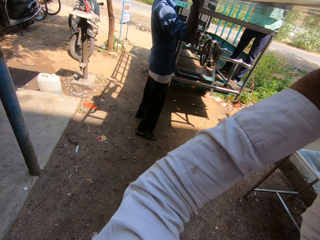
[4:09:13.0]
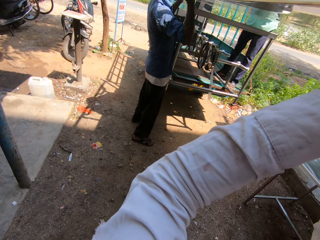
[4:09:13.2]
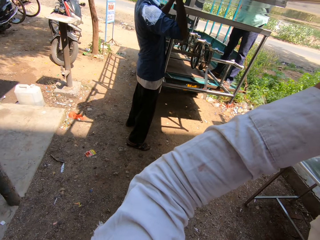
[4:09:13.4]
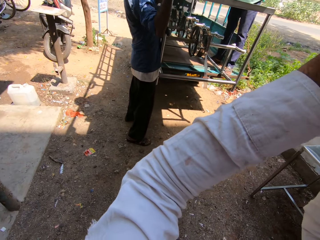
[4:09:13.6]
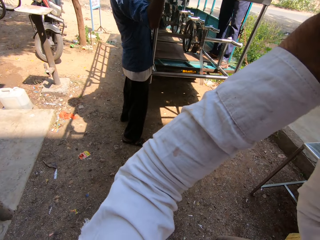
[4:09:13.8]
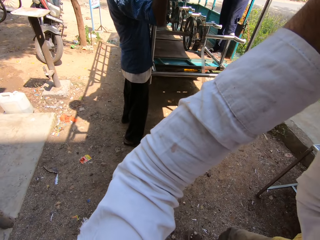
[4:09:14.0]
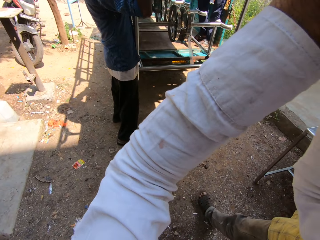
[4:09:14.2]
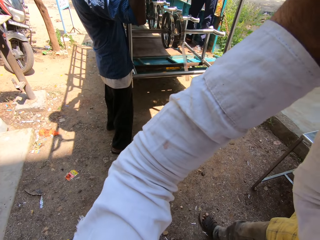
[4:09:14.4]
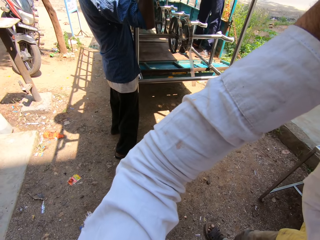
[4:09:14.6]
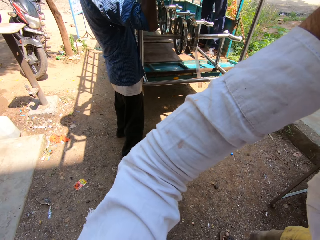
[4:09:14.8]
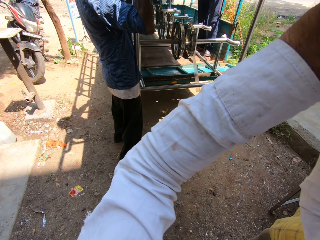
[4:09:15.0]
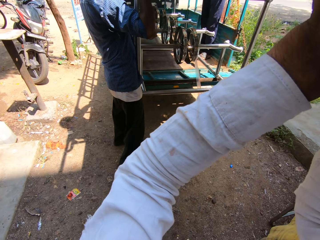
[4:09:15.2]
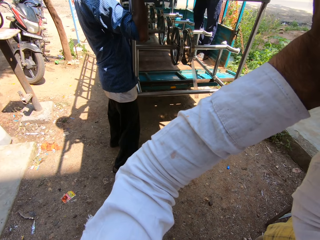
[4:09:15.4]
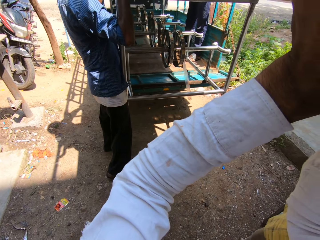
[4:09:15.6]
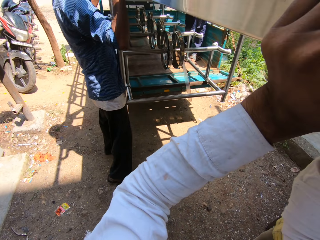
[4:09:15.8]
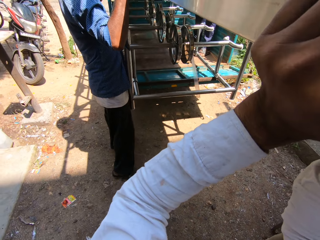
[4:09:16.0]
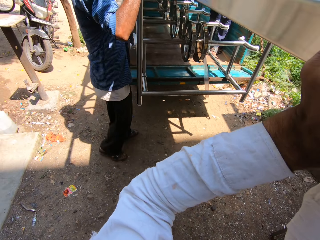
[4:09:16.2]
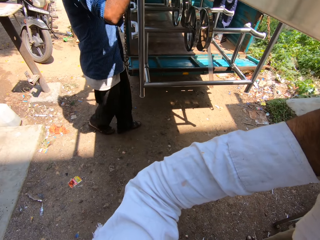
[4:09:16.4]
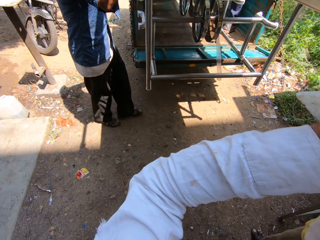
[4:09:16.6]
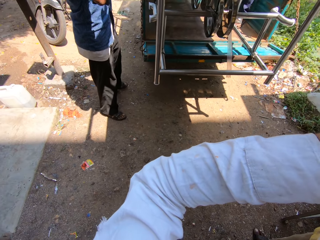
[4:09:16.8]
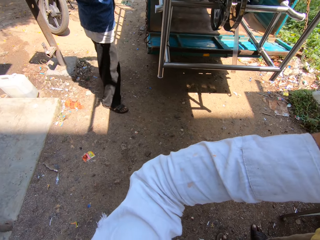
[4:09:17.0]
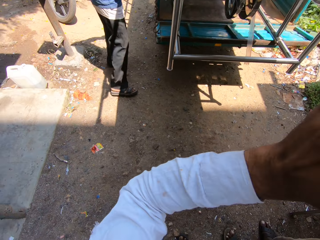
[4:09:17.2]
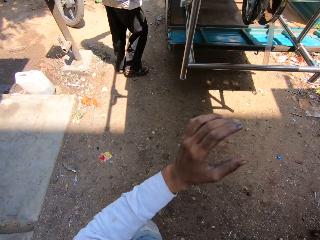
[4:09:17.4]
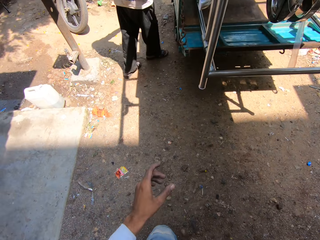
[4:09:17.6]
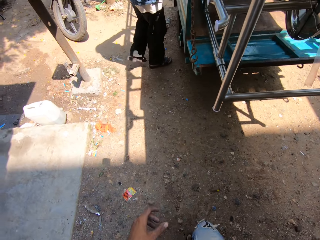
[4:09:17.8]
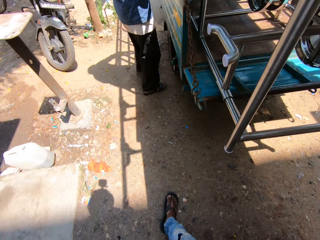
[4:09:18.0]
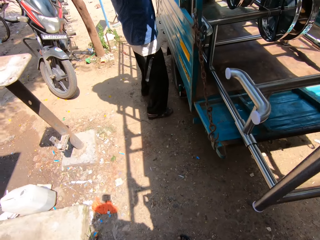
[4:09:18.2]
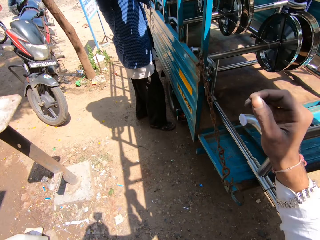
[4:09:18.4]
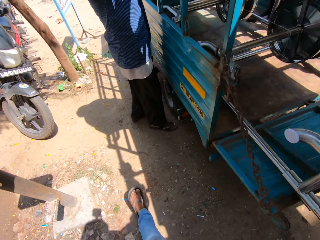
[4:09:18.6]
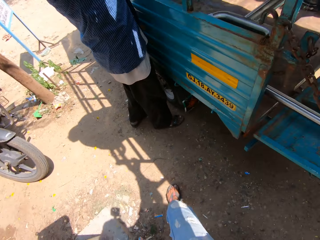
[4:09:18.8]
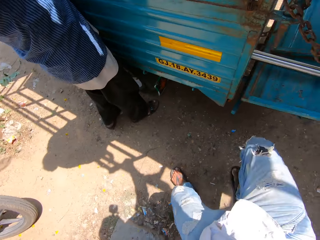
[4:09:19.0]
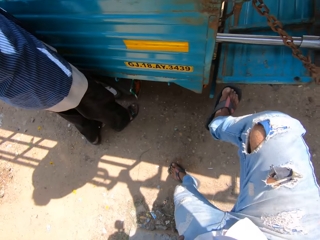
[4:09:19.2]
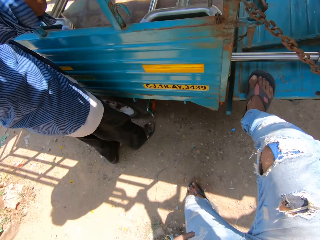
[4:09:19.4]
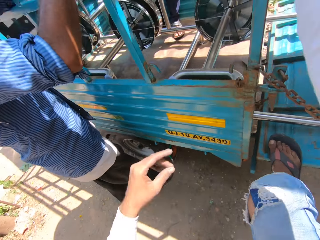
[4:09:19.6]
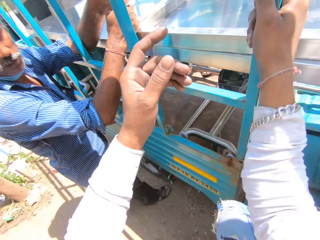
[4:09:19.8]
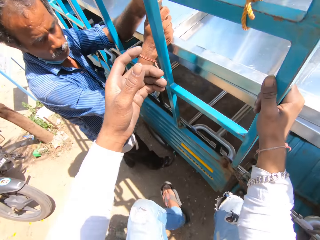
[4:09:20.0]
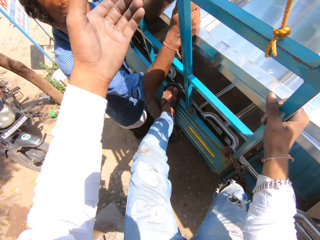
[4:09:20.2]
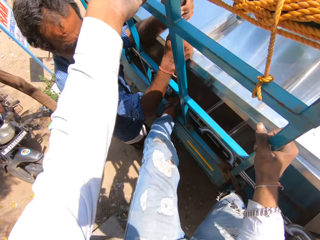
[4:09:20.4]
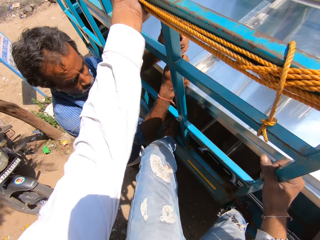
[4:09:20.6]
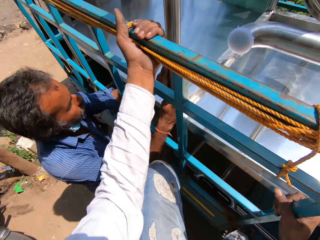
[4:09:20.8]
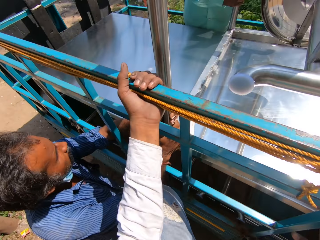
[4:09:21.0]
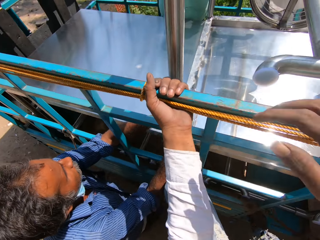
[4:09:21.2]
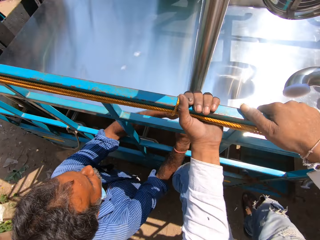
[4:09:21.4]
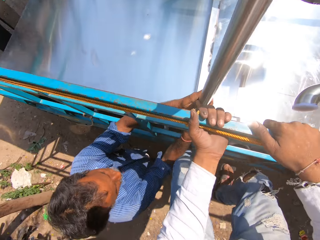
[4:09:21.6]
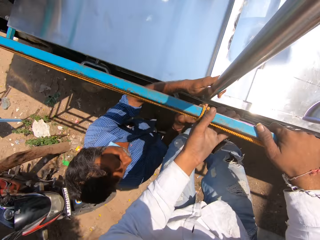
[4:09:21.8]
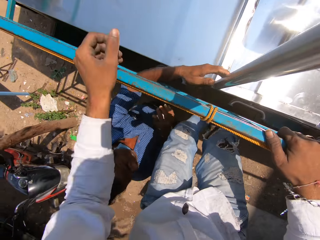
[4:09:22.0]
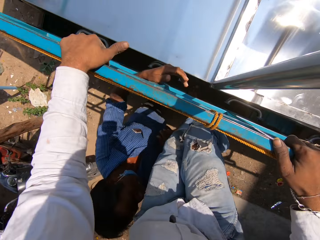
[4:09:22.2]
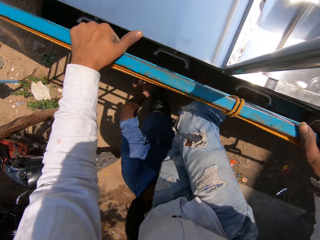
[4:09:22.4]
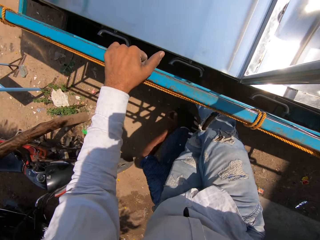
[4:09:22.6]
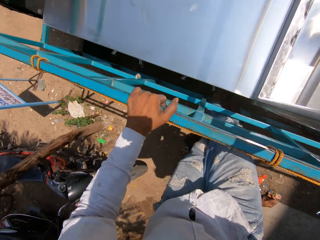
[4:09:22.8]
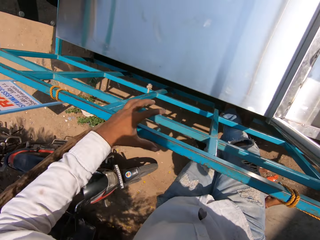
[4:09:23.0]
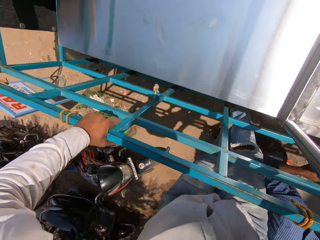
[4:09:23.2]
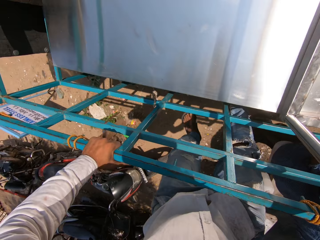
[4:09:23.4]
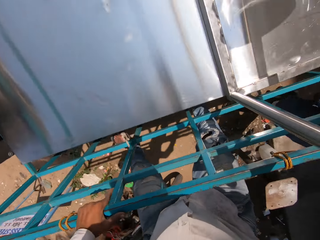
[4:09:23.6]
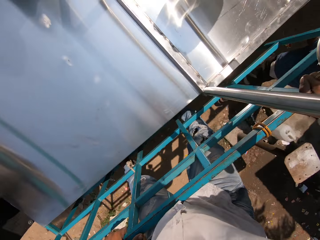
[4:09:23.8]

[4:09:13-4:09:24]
The camera wearer puts the table in the truck with three persons. They push the steel table in the truck and talk to a man. Another man talks to the camera wearer. The camera wearer walks around on the ground. The second man talks to the camera wearer, and talks to the camera wearer again. The camera wearer climbs the truck. They get in the truck and talk to the second man. They get in the truck again. A third man talks to the camera wearer. The second man talks to the third man. The camera wearer talks to the third man.

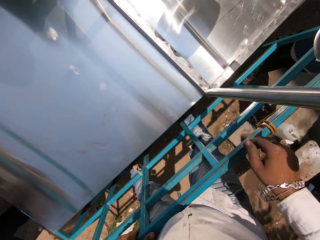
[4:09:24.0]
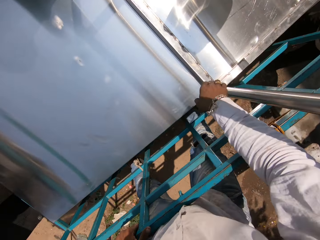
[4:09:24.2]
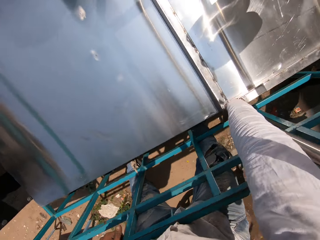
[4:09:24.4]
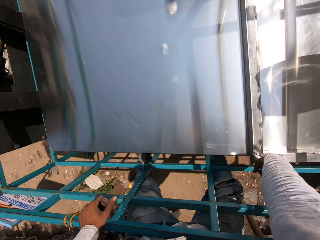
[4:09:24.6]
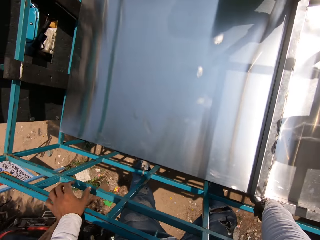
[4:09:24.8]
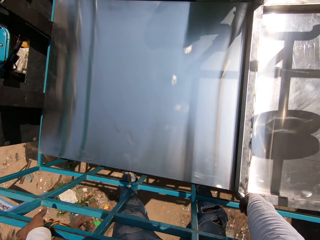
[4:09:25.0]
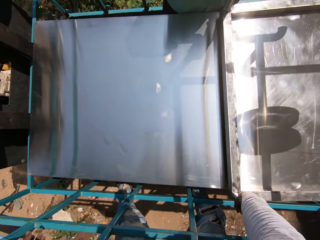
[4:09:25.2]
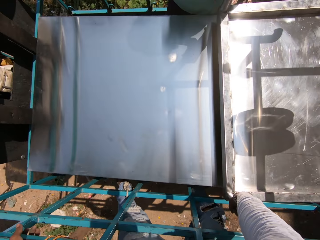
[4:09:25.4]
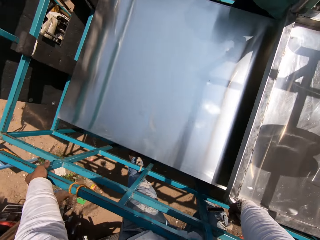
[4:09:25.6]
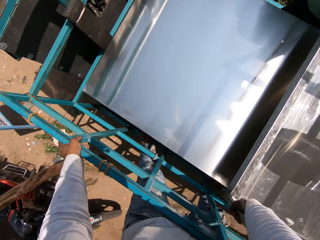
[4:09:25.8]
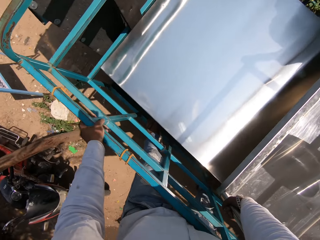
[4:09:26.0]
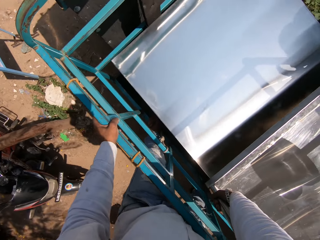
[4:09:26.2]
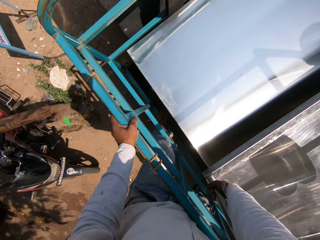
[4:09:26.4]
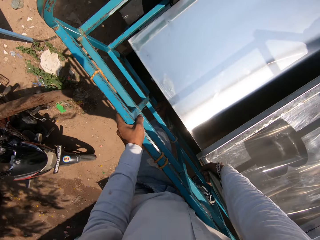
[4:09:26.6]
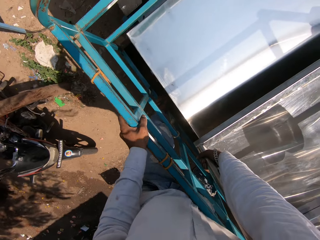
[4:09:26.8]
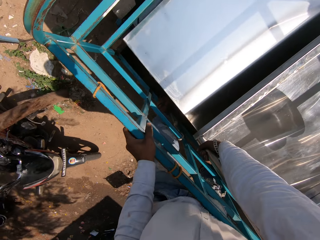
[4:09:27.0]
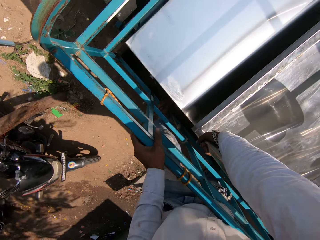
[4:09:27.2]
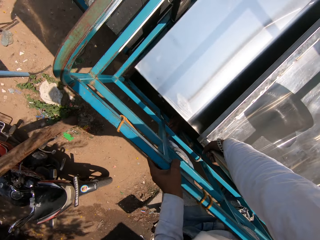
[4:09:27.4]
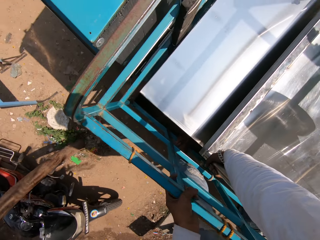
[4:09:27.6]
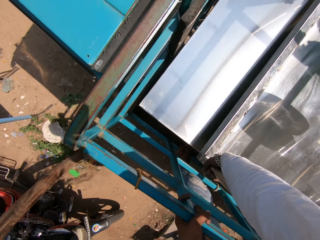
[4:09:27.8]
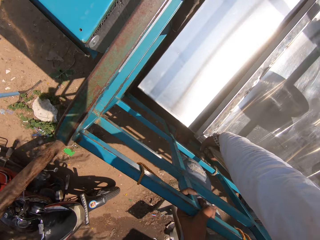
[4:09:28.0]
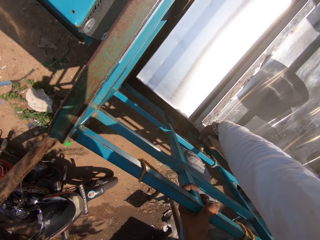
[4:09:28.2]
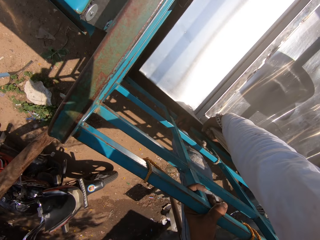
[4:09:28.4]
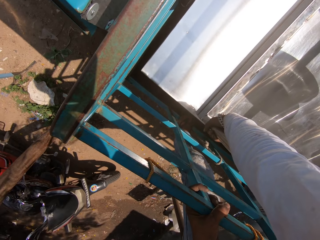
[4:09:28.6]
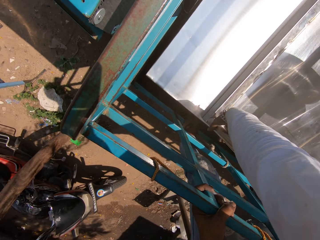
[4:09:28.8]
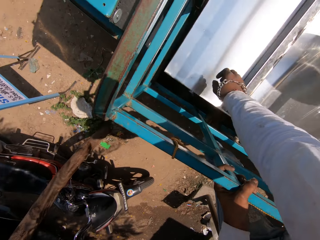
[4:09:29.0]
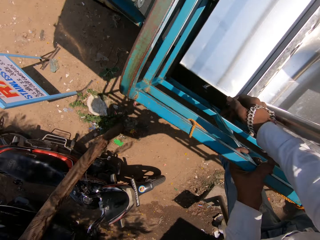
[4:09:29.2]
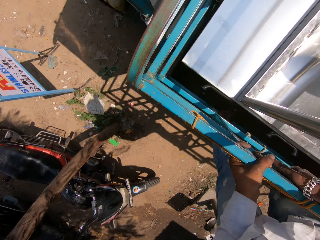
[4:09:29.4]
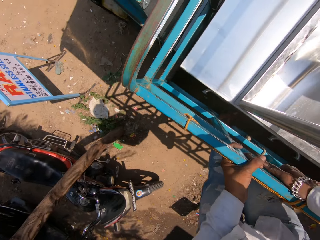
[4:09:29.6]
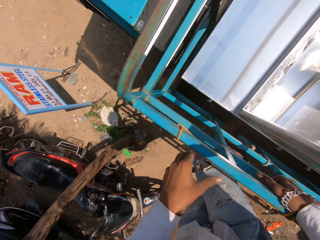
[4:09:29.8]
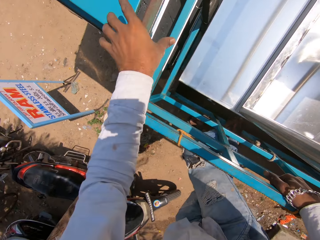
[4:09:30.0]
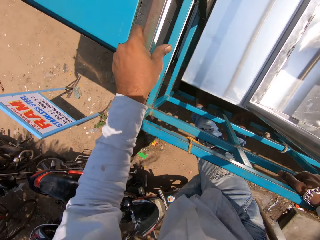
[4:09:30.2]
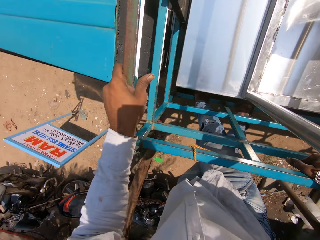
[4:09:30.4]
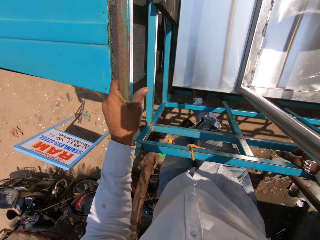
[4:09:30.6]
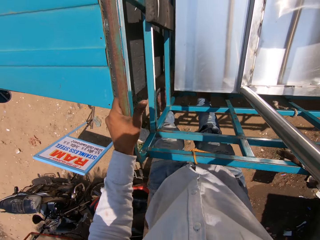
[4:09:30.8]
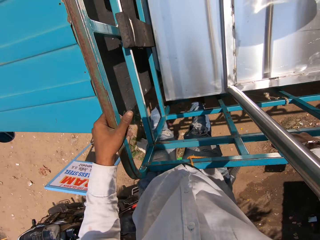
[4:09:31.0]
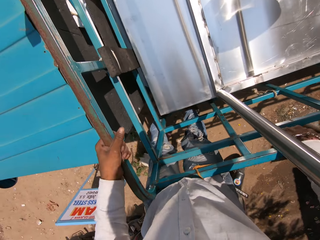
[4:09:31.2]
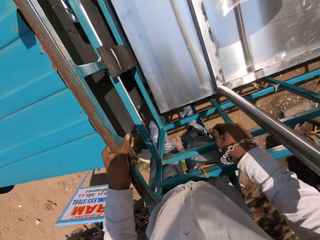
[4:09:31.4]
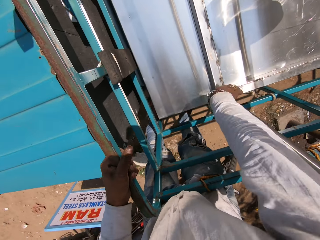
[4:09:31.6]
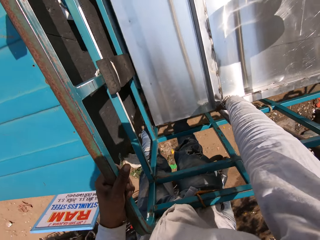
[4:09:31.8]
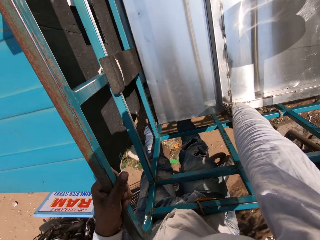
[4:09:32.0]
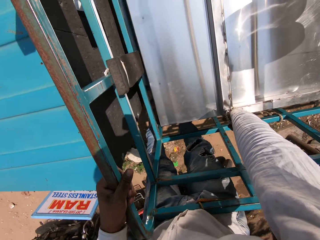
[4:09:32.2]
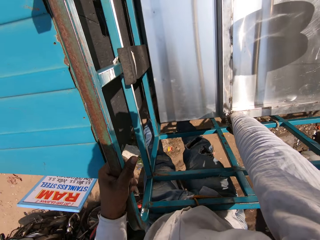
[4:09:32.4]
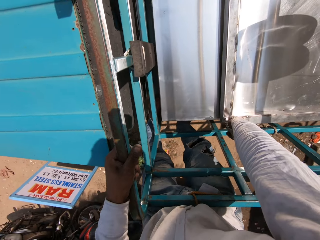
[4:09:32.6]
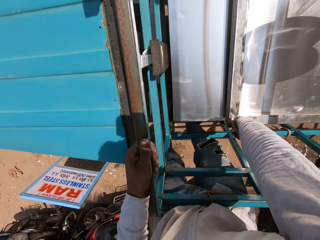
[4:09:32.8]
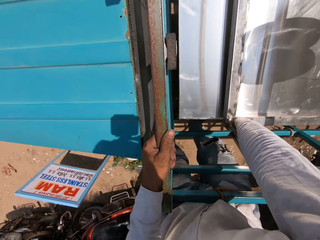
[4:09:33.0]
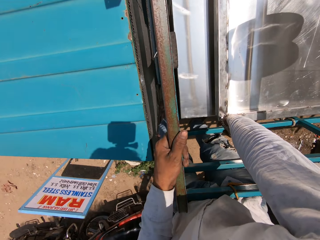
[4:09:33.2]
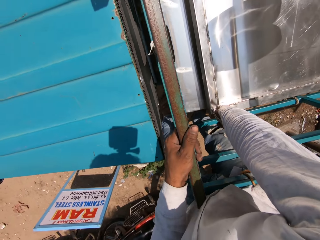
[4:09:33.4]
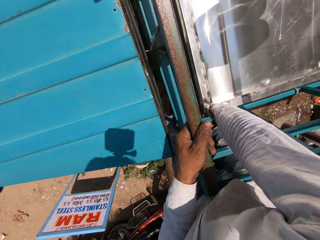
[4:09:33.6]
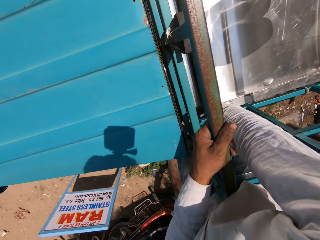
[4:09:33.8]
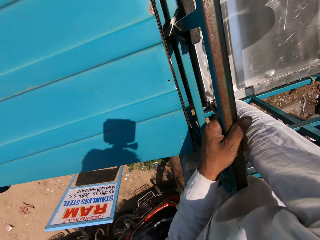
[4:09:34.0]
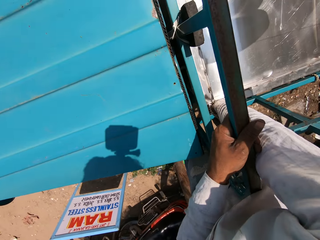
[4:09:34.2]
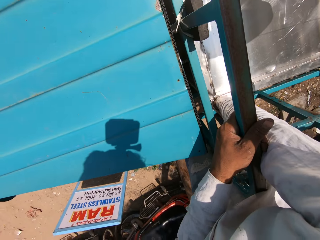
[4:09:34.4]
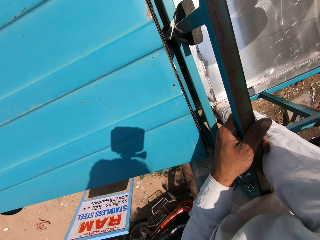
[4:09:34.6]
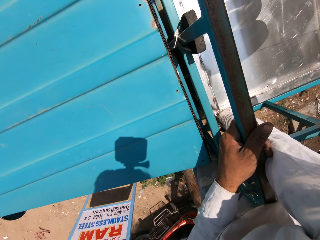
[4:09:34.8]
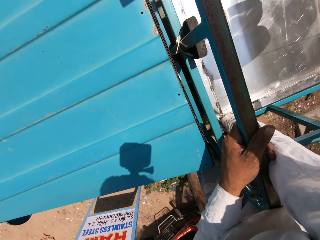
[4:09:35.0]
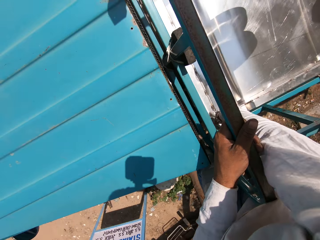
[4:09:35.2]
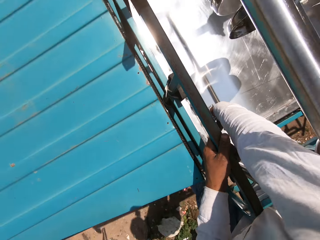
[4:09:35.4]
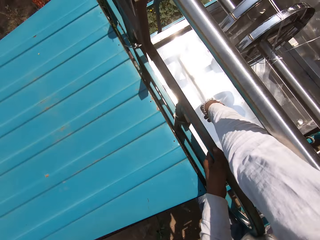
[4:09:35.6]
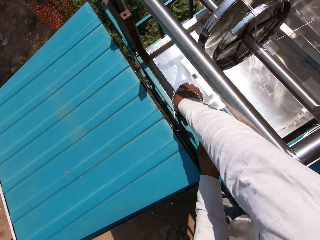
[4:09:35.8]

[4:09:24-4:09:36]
The camera wearer pulls the steel table in the truck. A man talks to another man. The man talks to the other man again. The camera wearer moves on the truck. They pull the steel table in the truck. The man talks to the other man.
